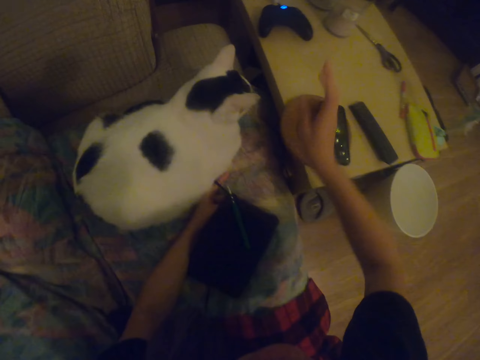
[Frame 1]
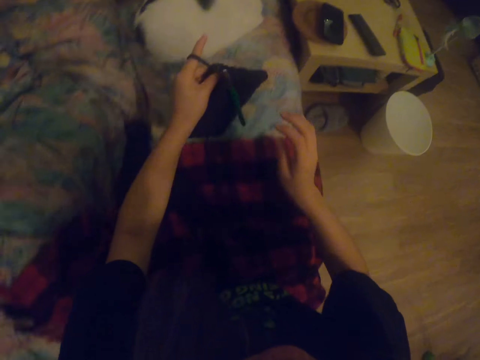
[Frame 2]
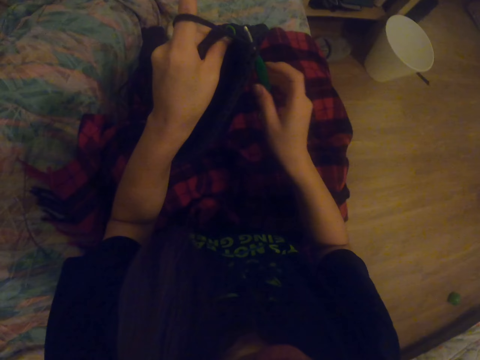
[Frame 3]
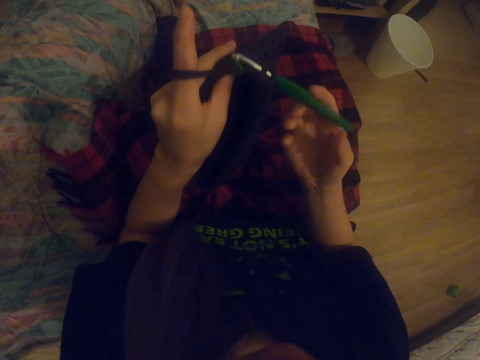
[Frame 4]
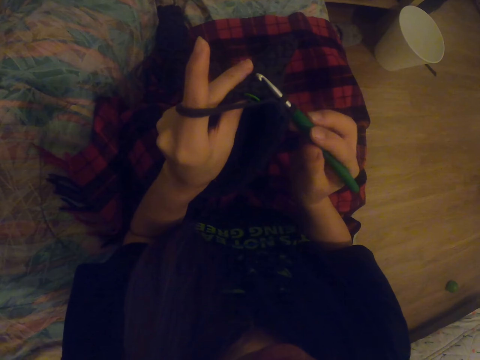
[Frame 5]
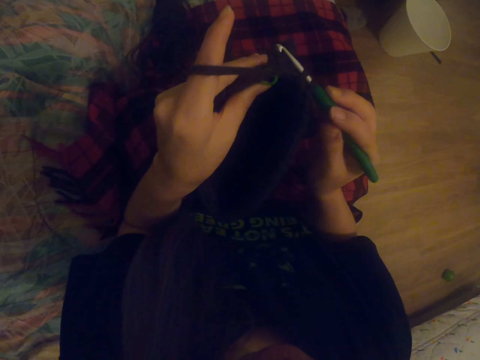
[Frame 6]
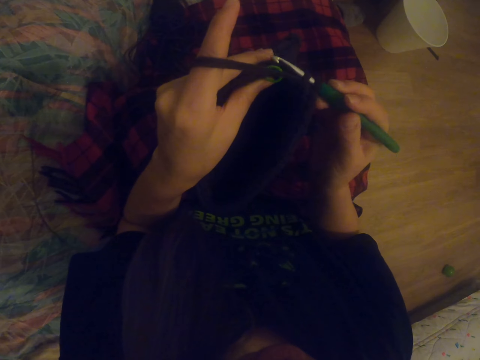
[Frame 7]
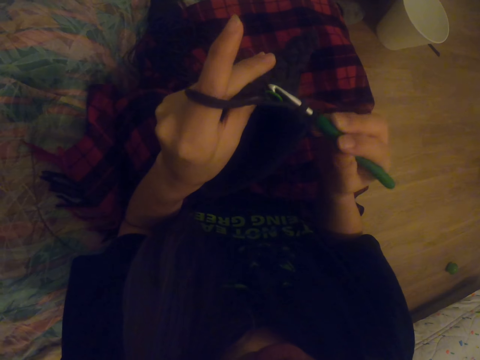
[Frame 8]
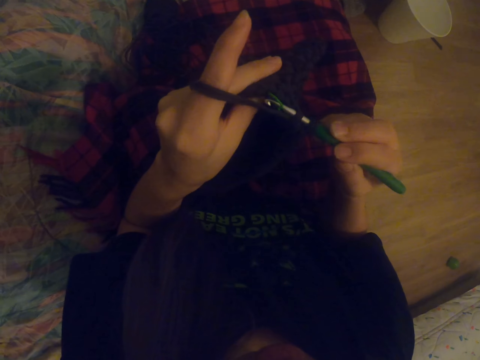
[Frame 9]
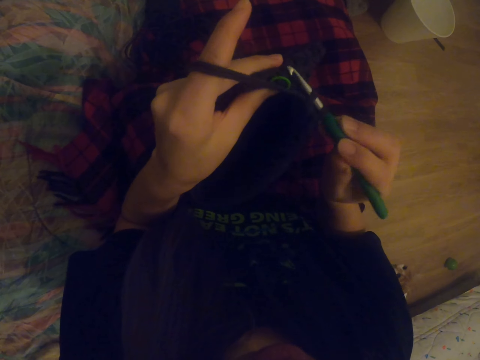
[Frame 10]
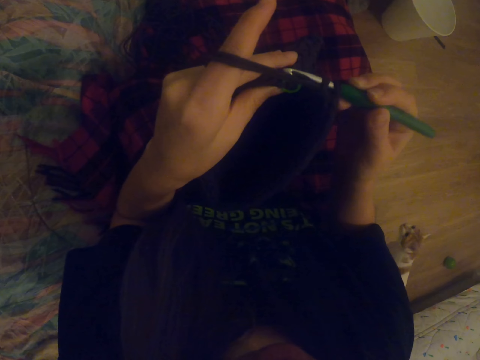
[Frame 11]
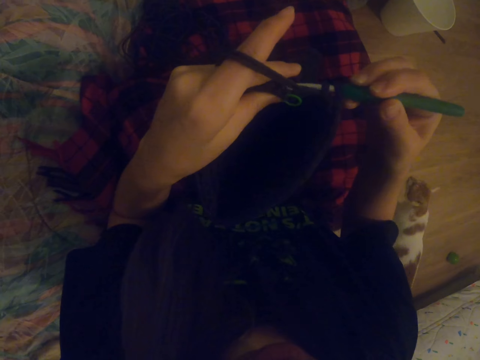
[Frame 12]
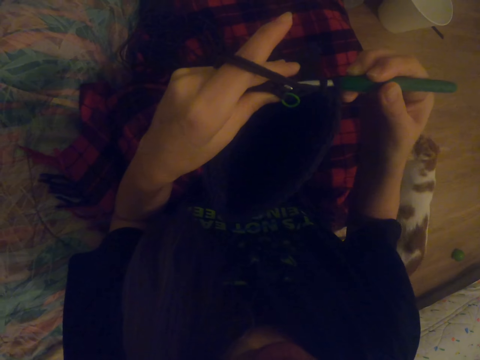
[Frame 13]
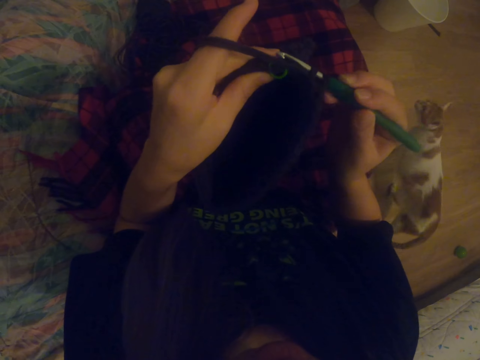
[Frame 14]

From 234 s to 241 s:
The camera wearer knits the fabric with the hooked needle.

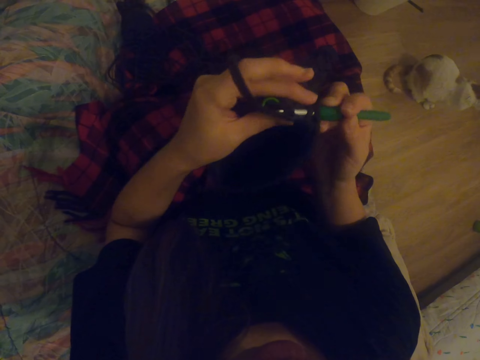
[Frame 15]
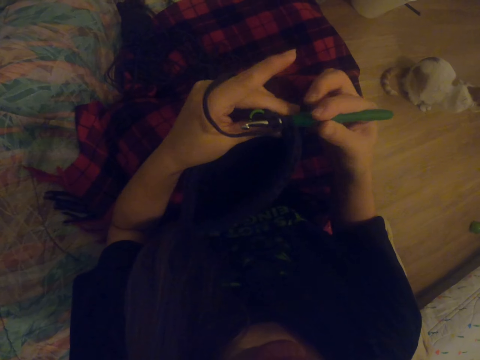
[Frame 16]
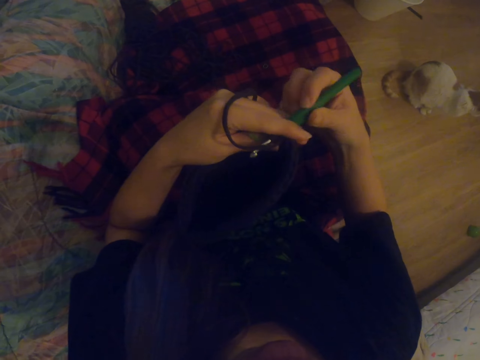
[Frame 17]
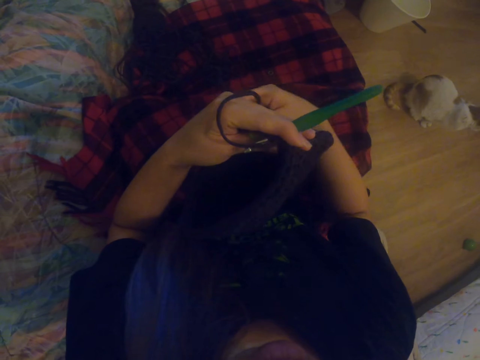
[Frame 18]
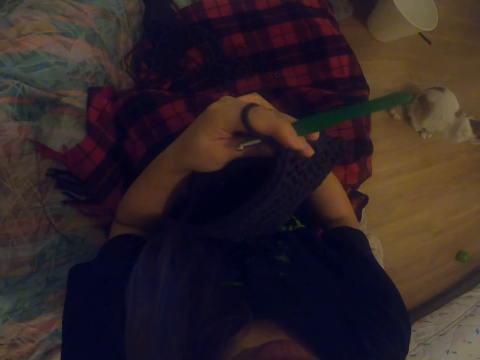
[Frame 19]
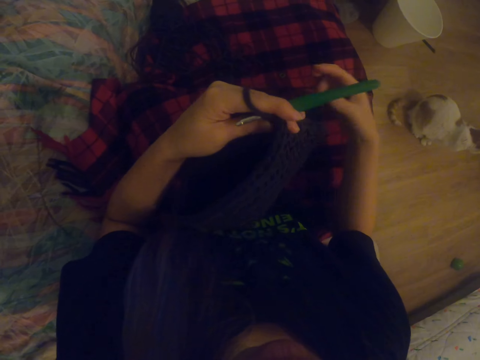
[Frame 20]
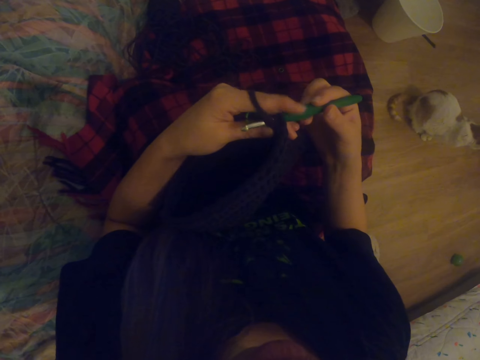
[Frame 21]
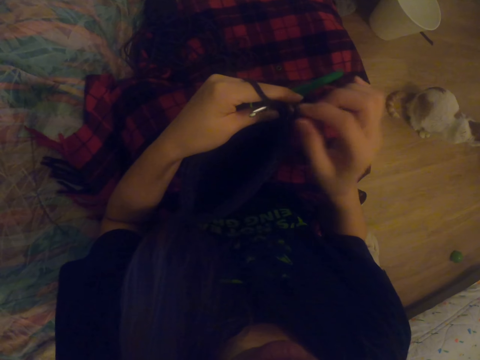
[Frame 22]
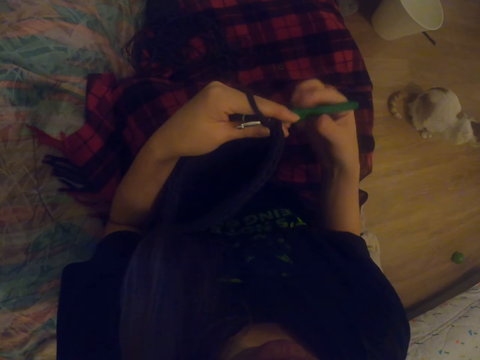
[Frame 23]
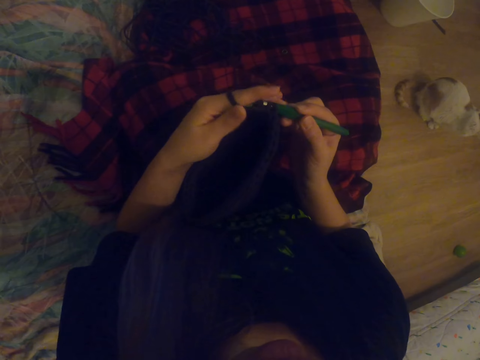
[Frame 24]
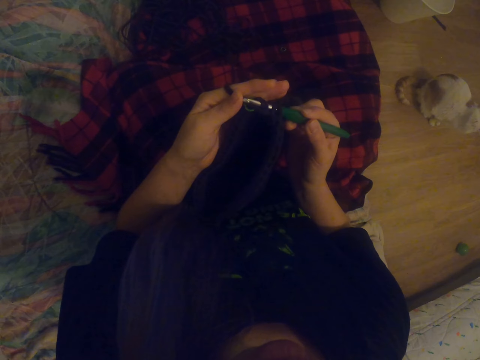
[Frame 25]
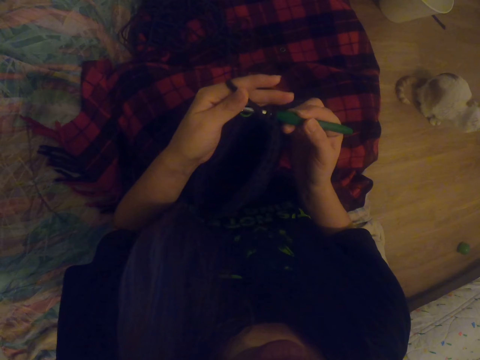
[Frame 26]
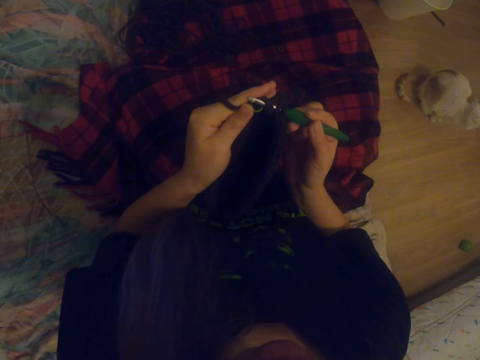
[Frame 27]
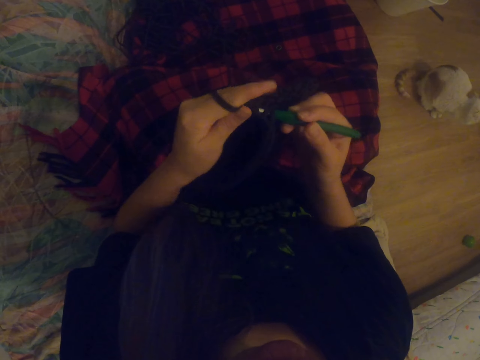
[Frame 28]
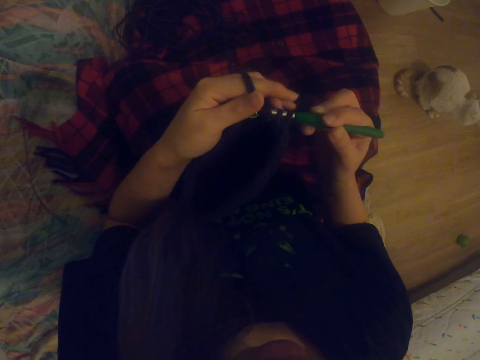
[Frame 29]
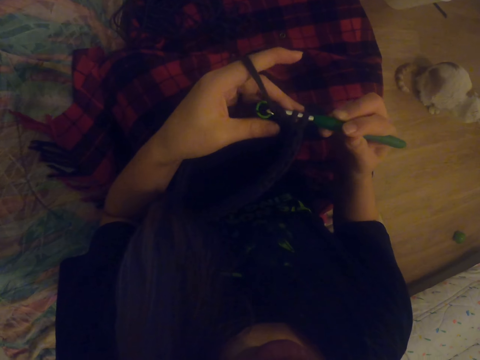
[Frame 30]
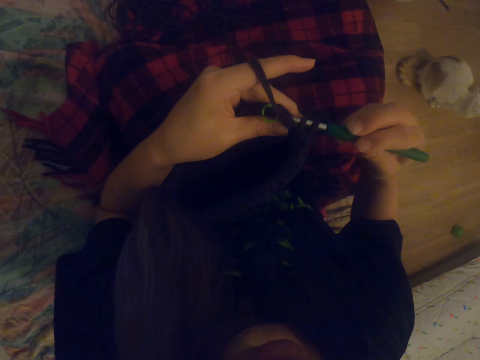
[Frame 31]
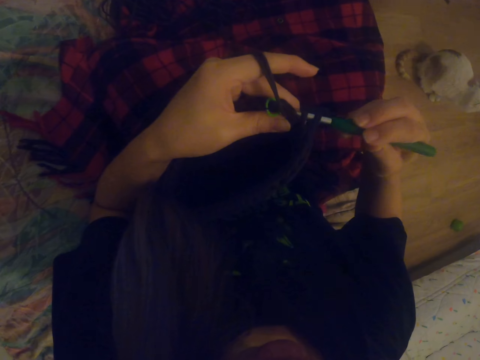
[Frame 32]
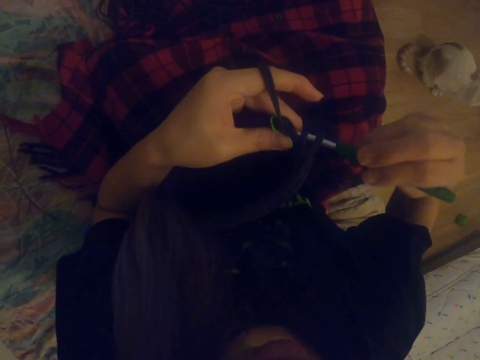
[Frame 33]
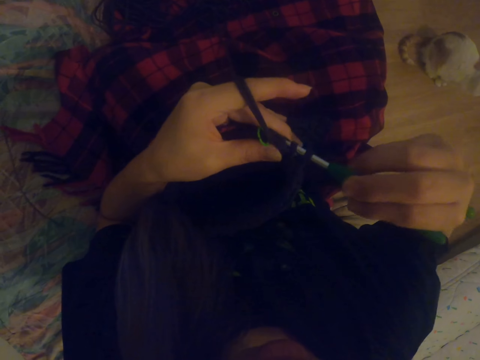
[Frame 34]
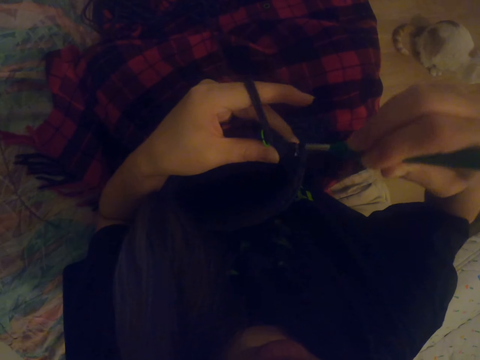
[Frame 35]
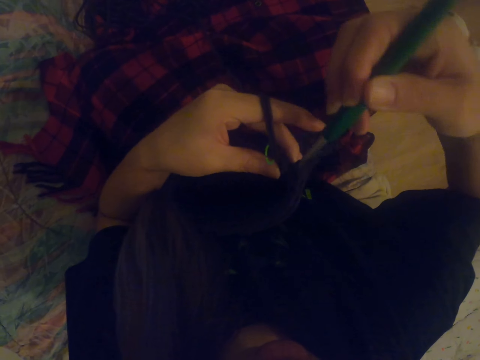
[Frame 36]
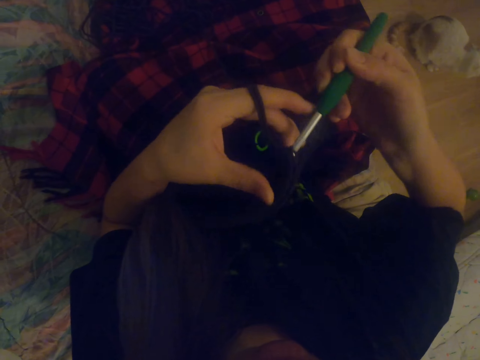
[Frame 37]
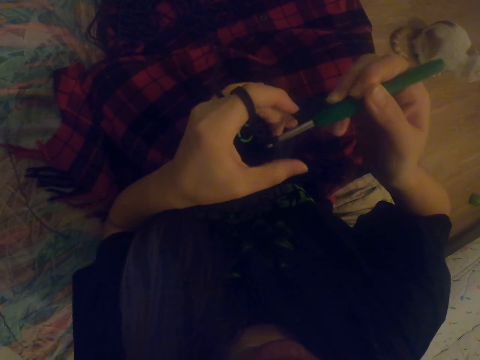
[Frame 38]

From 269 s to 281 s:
The camera wearer pulls yarn from the hand. They knit a fabric using a crochet.

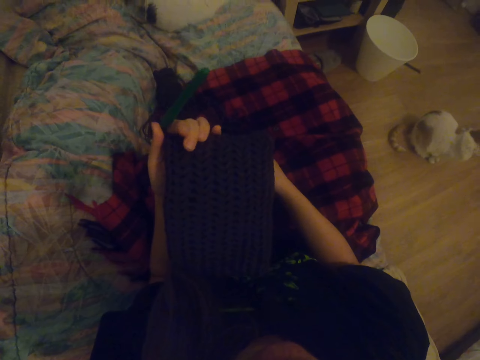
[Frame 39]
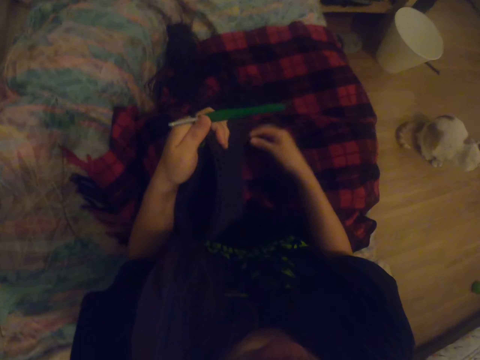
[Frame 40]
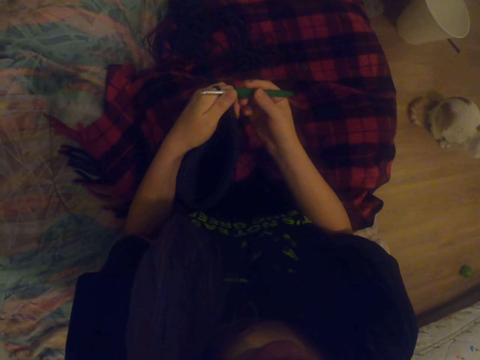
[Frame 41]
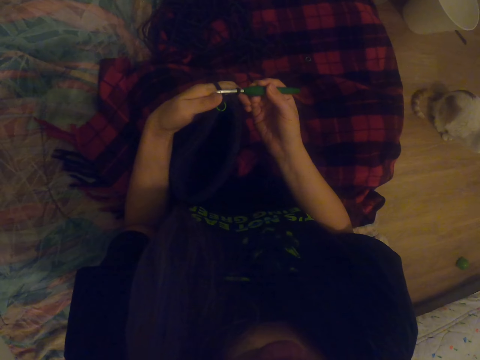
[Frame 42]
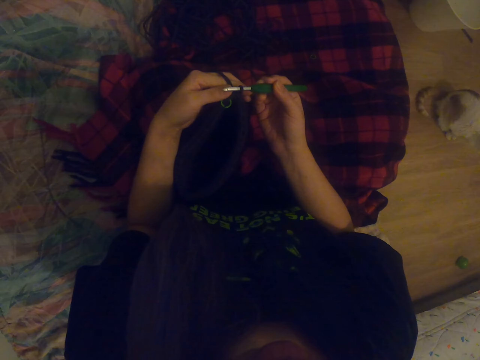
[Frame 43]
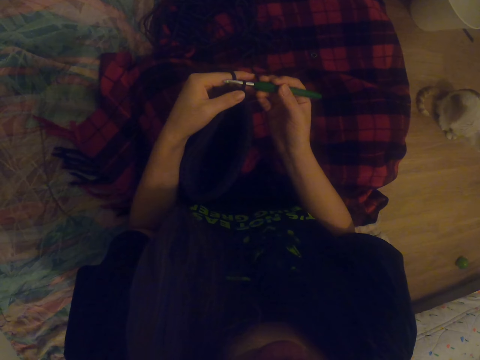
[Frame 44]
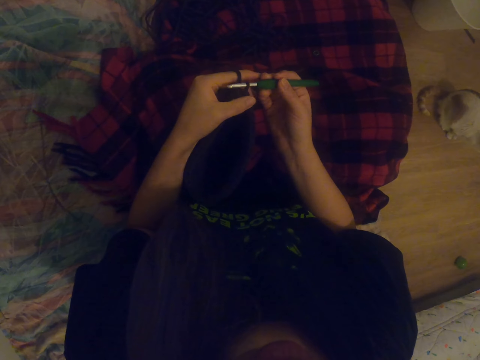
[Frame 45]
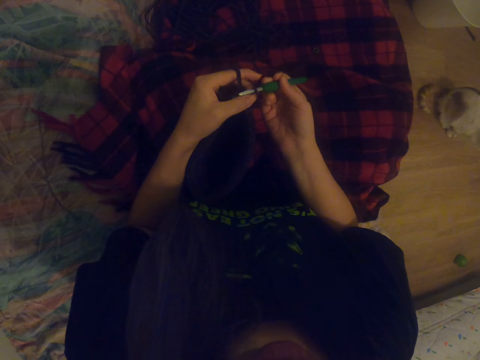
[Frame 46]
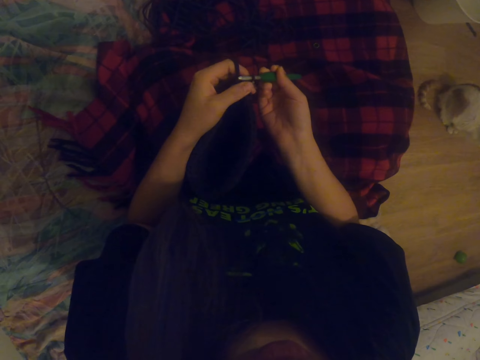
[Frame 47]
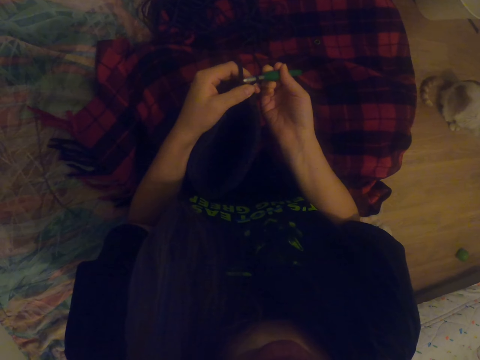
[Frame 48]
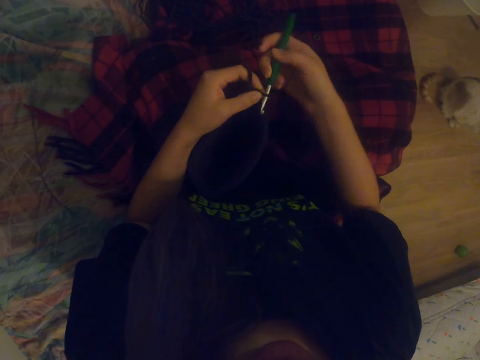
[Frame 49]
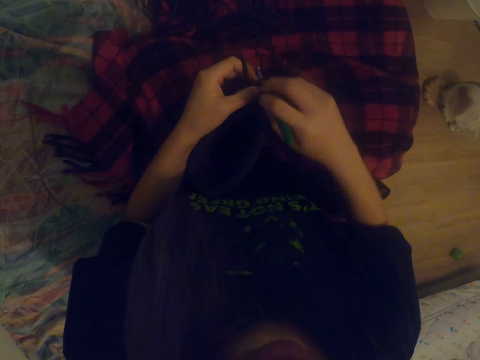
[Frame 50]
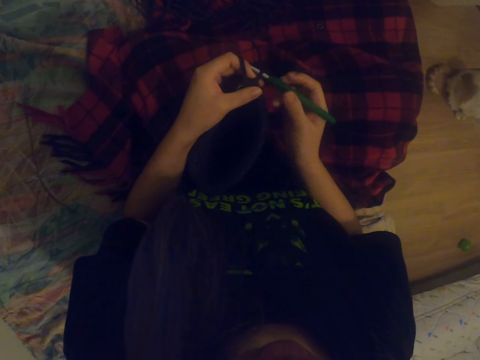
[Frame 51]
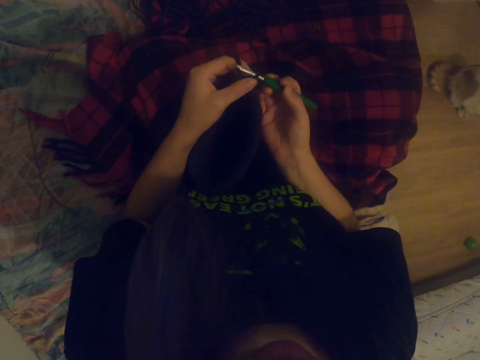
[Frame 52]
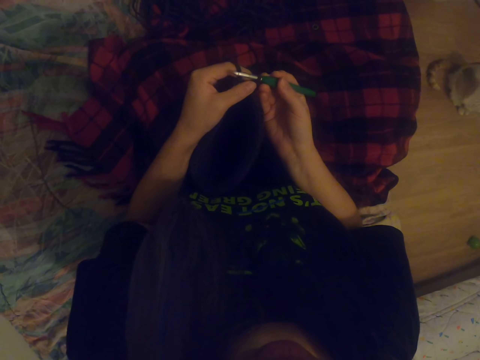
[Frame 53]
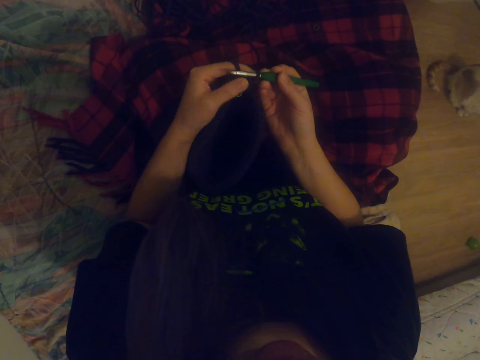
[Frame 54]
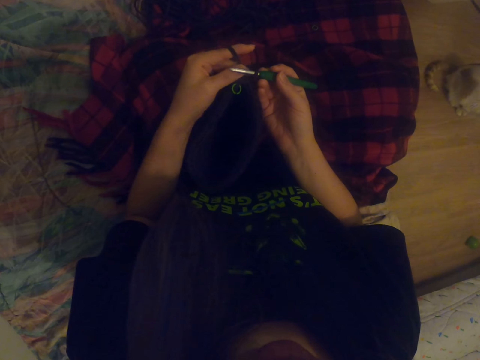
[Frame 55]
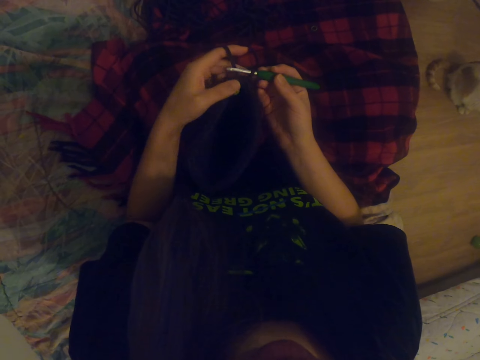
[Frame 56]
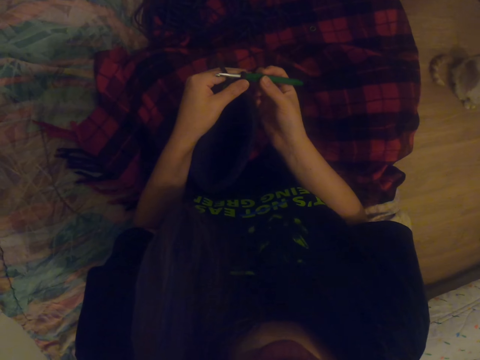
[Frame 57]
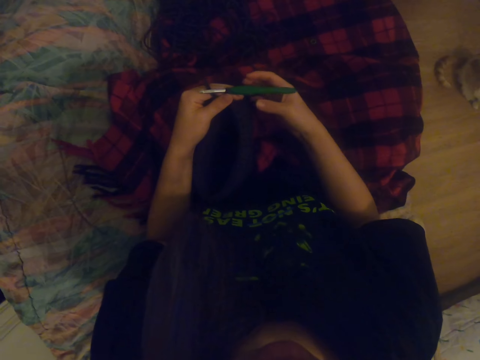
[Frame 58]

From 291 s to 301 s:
The camera wearer lifts the fabric. They examine the fabric. They knit the fabric using a crochet.
